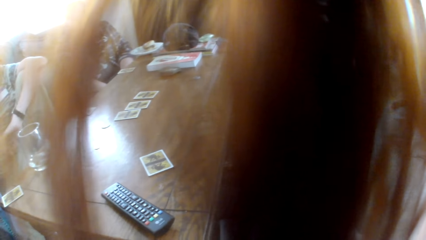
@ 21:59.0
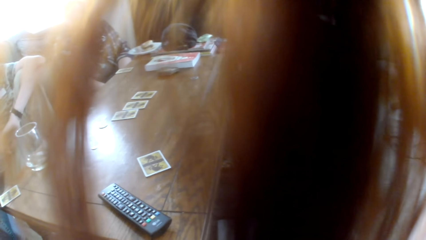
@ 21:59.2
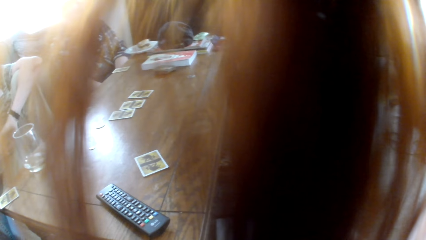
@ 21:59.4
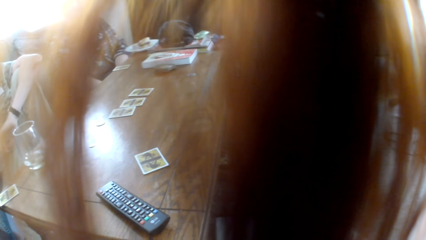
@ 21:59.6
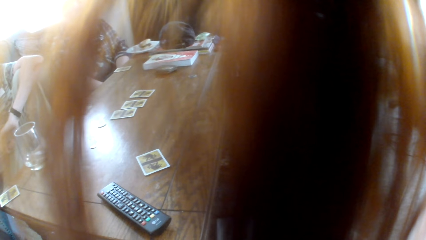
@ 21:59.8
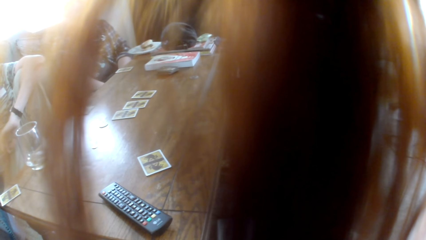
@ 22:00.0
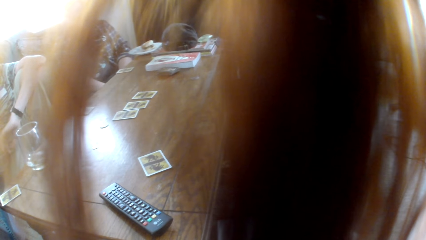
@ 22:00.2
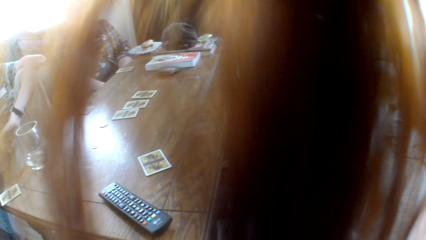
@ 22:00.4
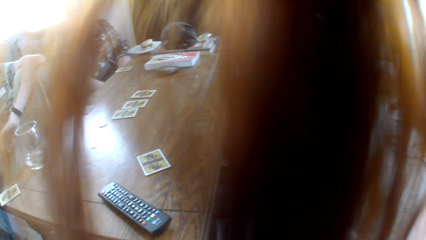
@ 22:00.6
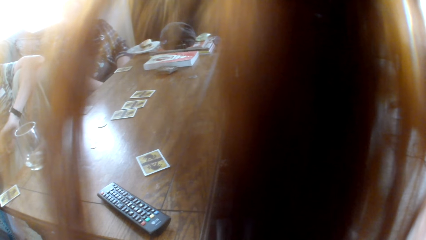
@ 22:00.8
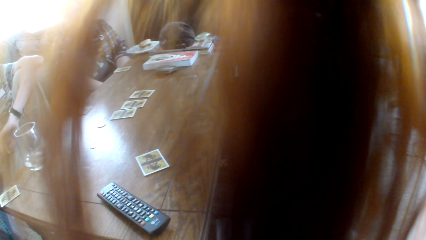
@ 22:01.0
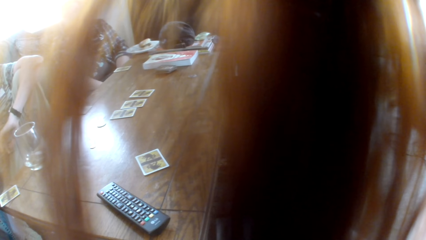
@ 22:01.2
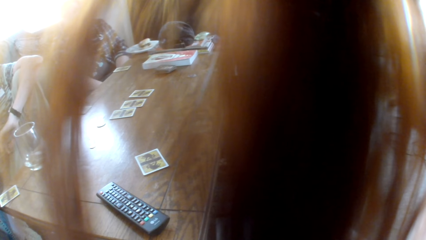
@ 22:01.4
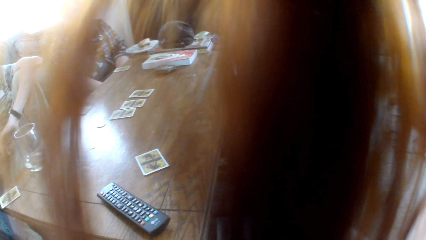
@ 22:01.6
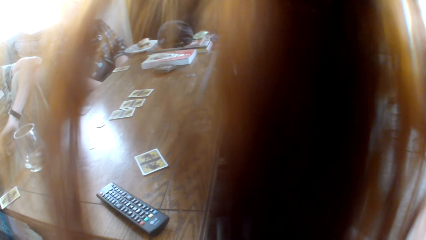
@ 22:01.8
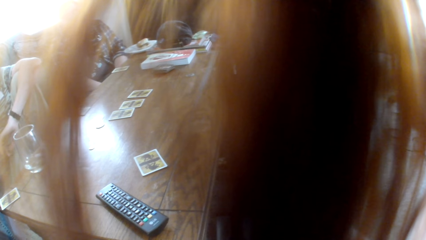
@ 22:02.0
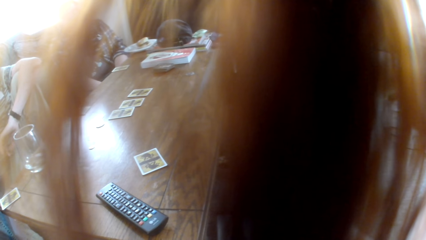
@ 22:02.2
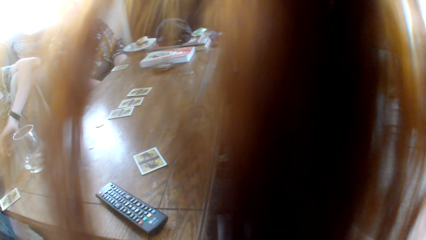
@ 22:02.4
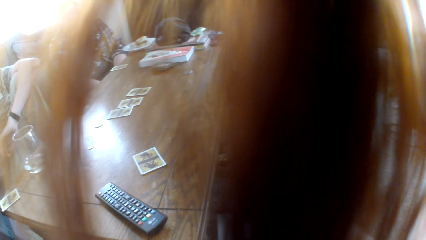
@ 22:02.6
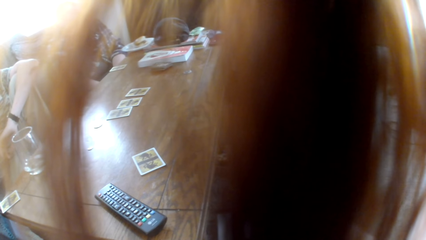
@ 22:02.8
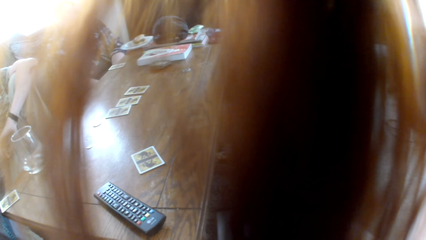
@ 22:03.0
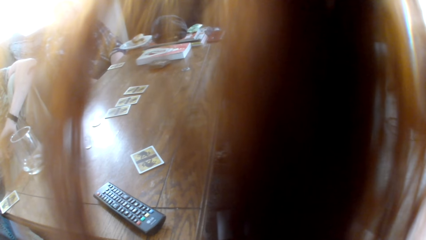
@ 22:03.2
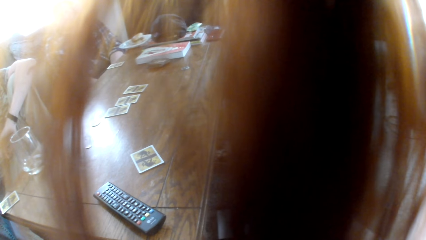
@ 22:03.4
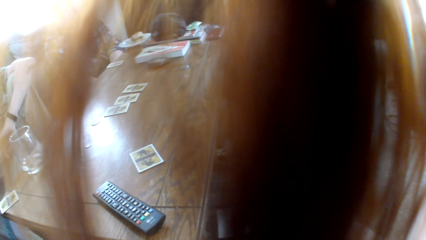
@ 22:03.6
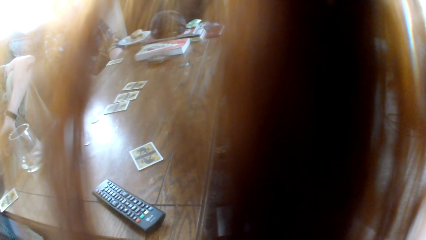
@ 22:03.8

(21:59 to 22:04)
The camera wearer looks around.

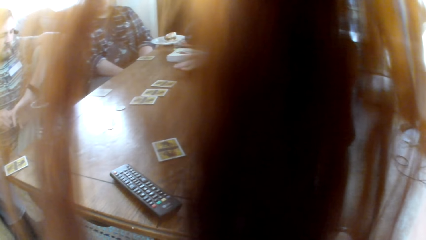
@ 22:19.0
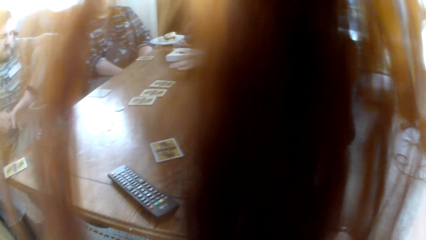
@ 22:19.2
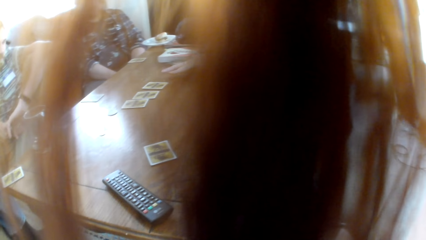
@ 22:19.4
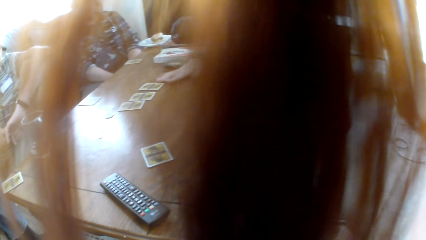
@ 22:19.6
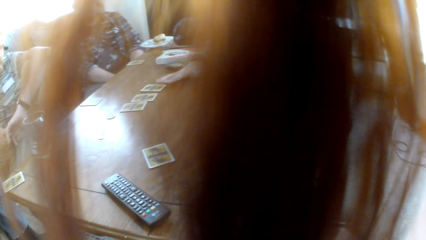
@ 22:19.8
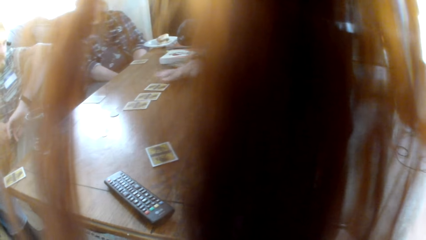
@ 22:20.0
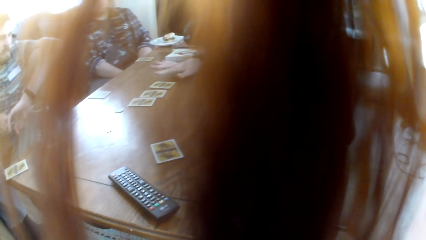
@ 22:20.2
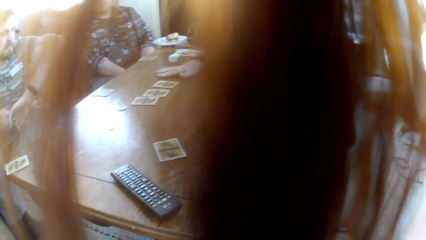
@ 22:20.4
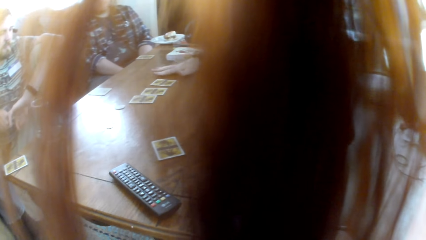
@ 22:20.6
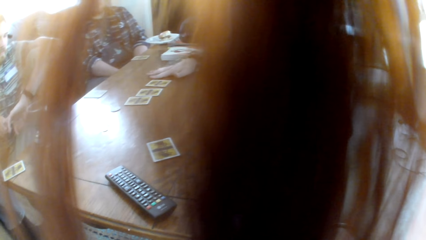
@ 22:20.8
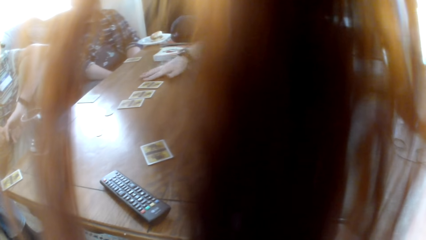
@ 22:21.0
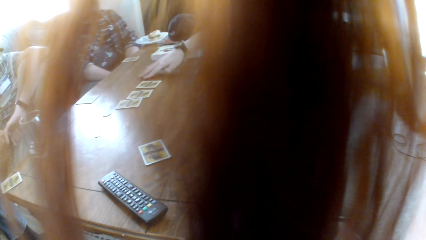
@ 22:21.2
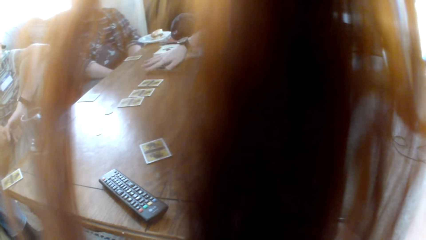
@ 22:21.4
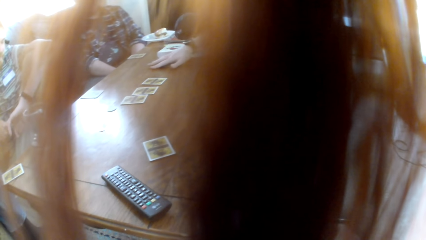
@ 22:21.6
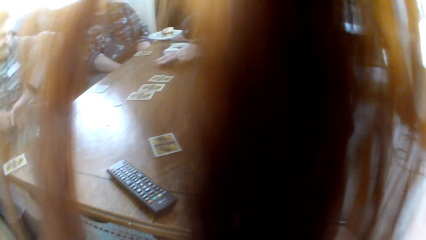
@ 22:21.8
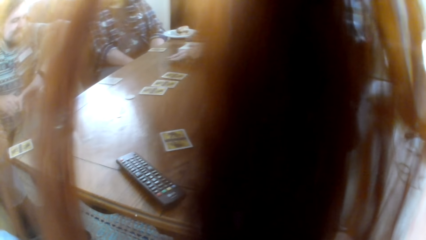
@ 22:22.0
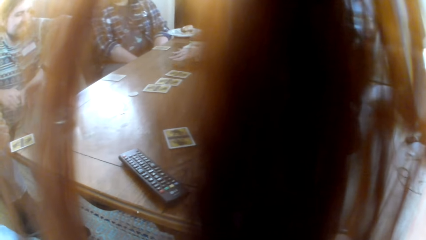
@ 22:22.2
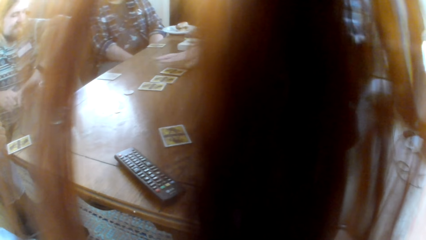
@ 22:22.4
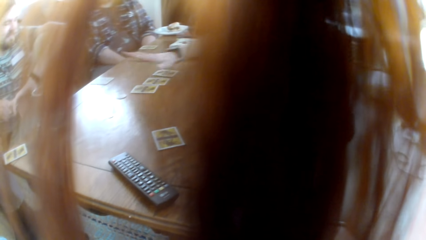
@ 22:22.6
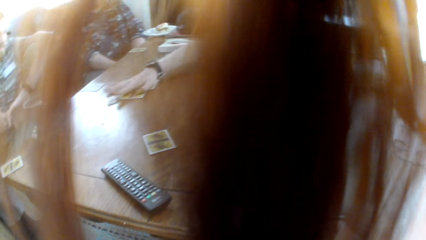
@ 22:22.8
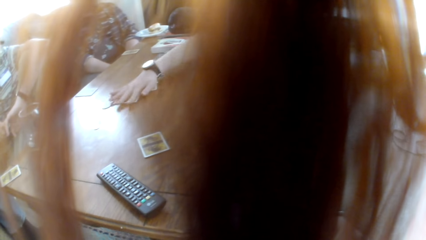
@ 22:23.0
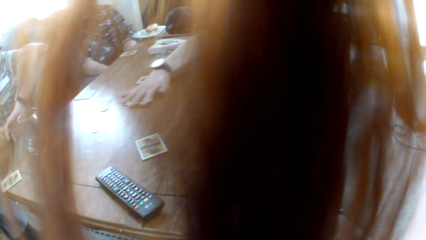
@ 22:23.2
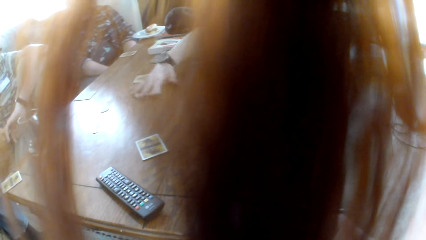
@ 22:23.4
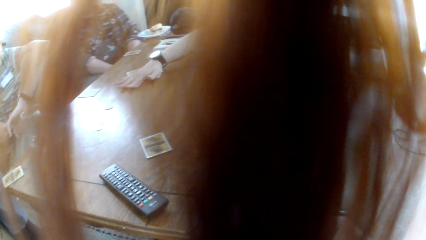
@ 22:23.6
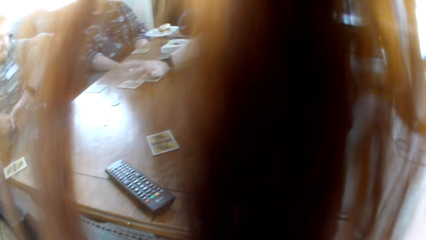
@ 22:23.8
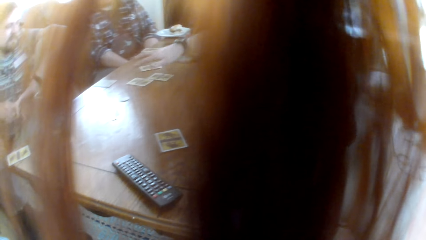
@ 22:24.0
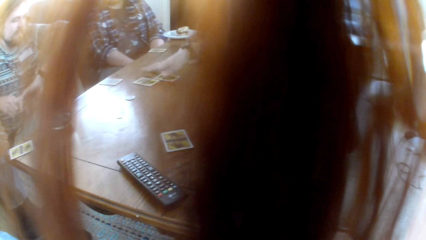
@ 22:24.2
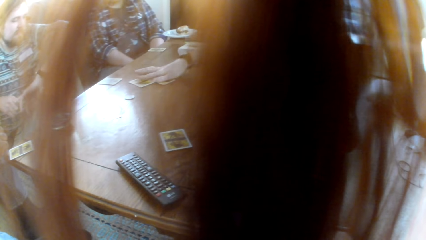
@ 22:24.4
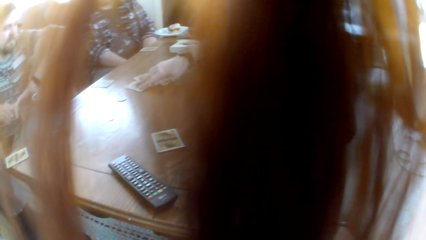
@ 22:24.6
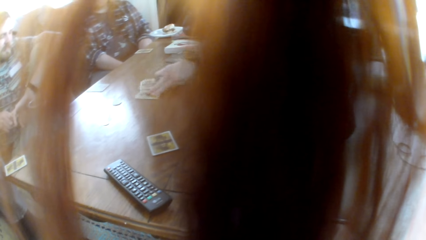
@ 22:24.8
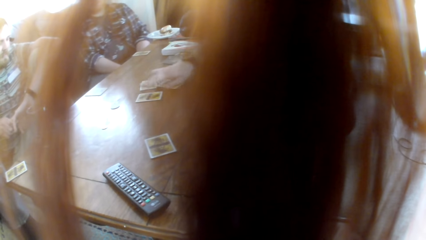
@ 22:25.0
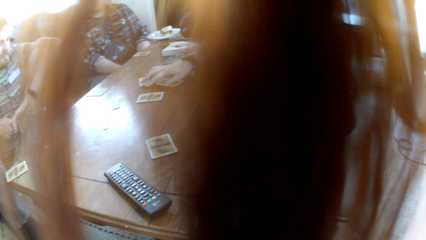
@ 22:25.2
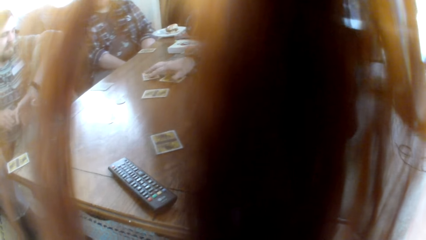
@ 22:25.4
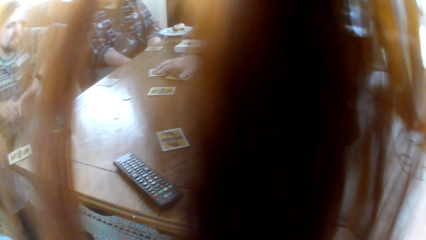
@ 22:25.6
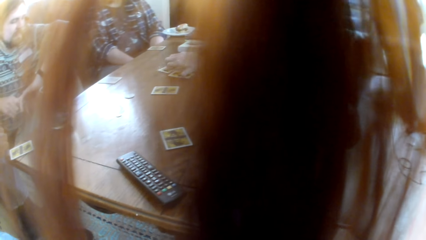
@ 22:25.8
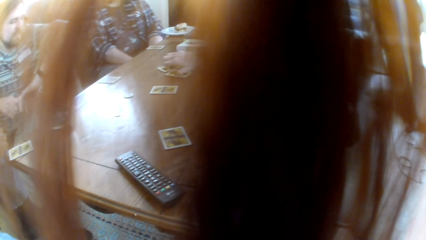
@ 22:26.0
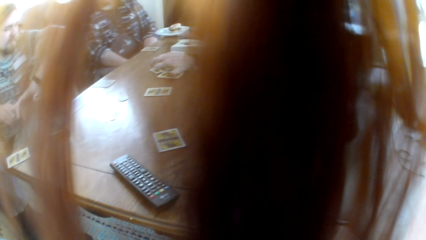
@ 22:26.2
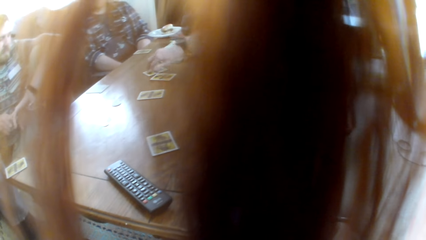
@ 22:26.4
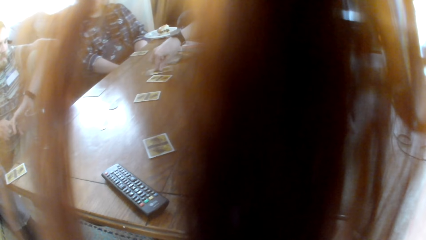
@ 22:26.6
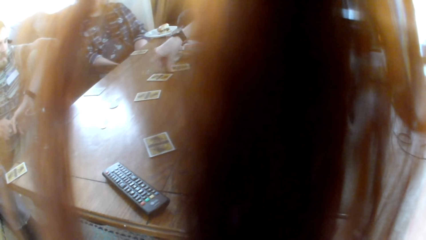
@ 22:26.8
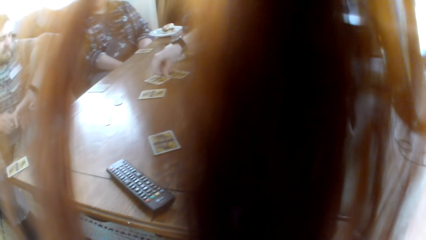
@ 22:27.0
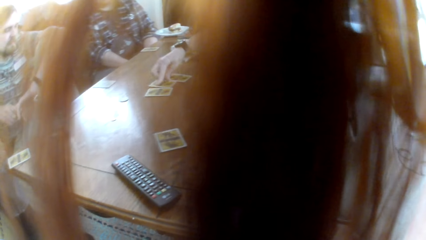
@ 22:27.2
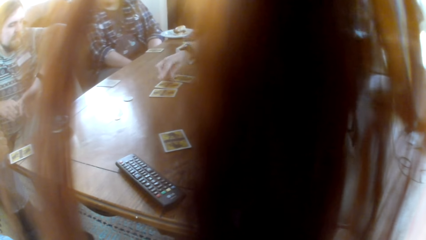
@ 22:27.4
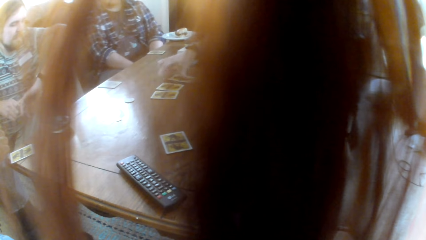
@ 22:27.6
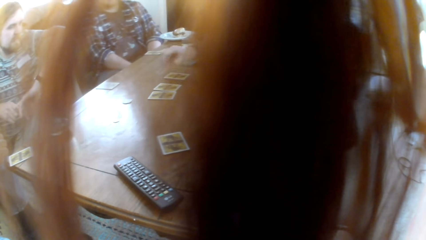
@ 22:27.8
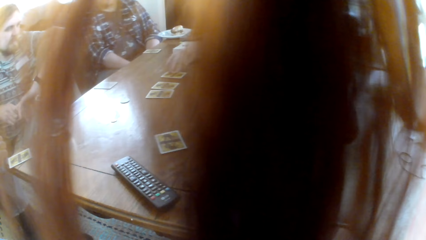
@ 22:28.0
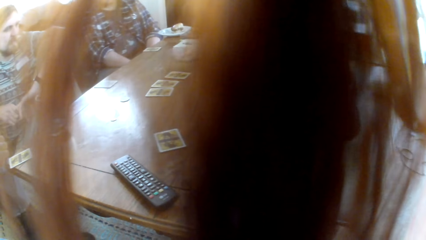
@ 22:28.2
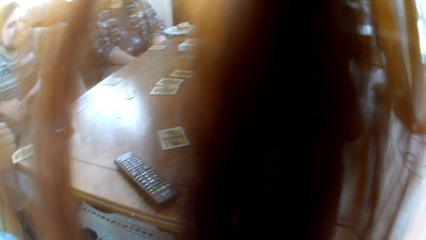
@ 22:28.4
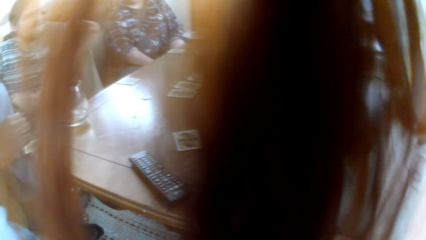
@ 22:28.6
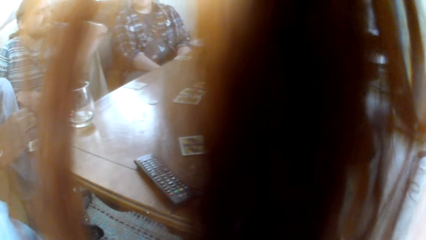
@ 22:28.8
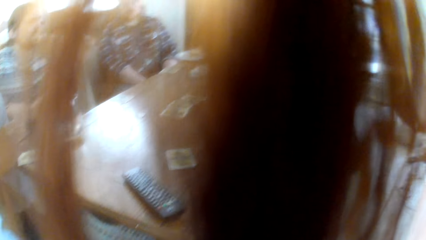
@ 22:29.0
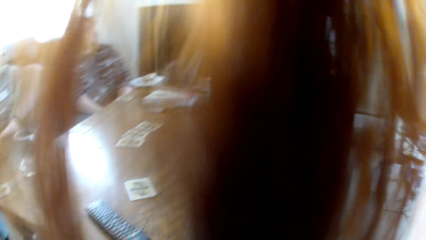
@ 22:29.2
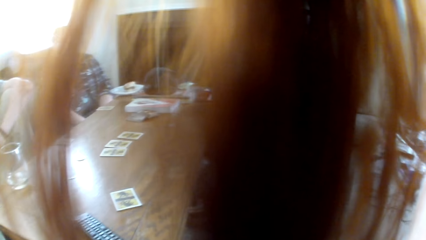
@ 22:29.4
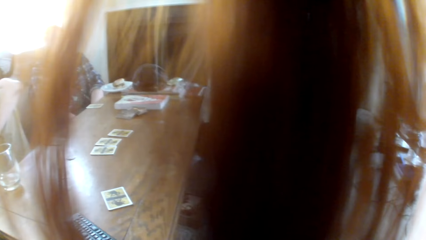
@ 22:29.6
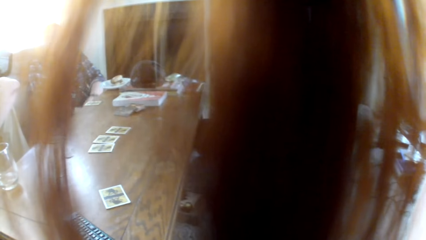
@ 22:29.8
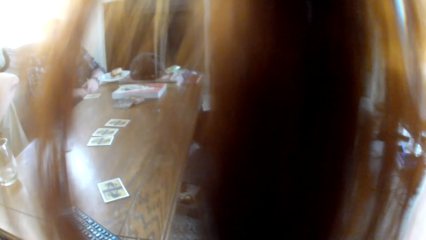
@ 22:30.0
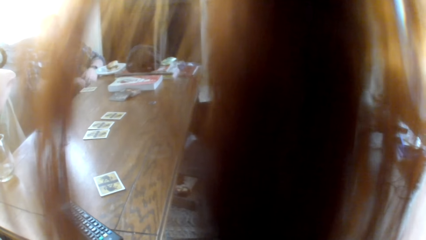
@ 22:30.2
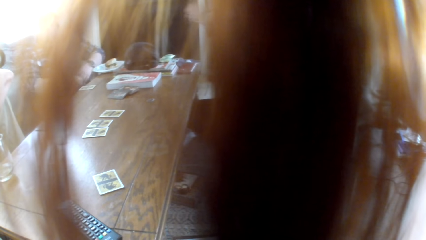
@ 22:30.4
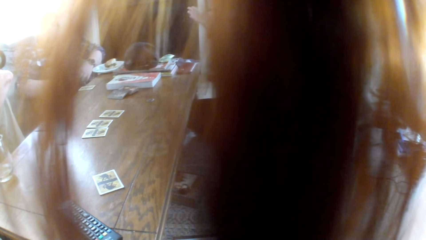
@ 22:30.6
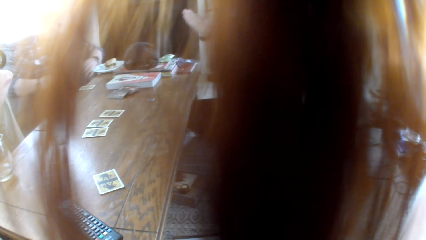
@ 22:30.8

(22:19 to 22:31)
A woman takes the card. The woman touches the cards on the table. The woman rotates the cards.
